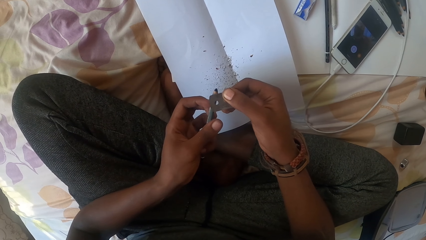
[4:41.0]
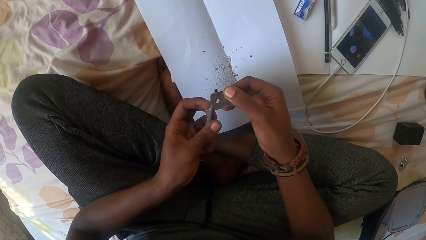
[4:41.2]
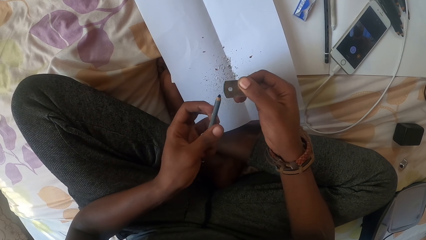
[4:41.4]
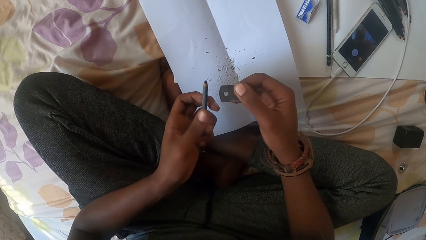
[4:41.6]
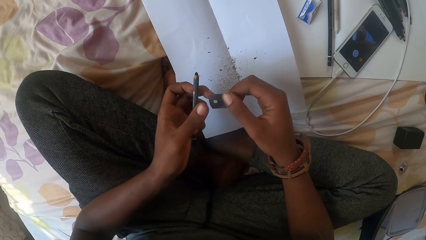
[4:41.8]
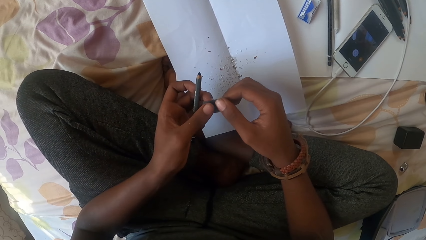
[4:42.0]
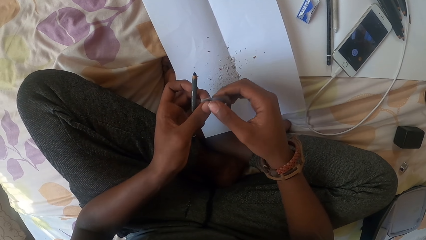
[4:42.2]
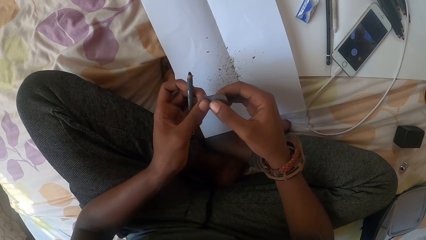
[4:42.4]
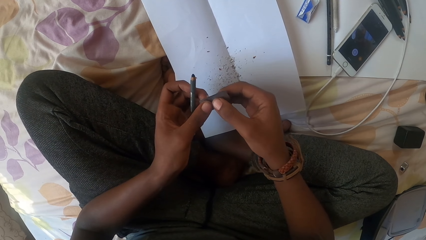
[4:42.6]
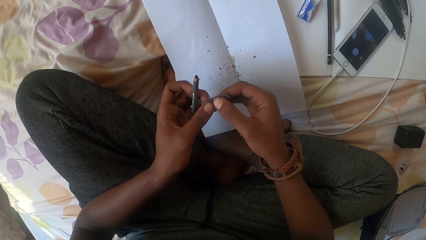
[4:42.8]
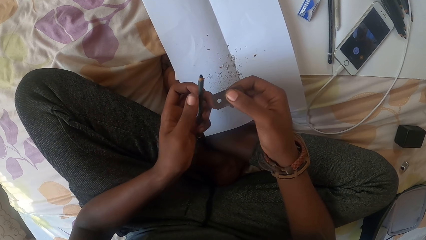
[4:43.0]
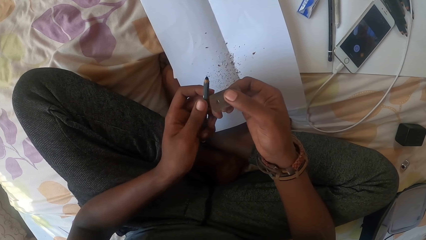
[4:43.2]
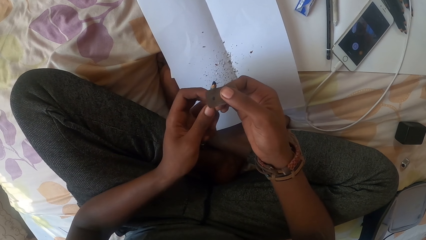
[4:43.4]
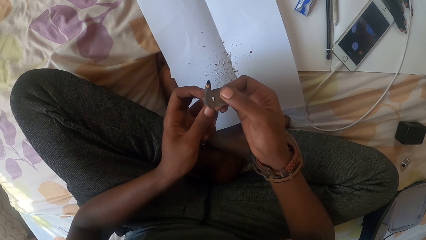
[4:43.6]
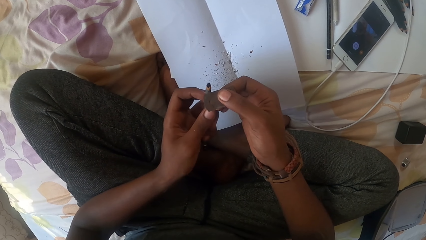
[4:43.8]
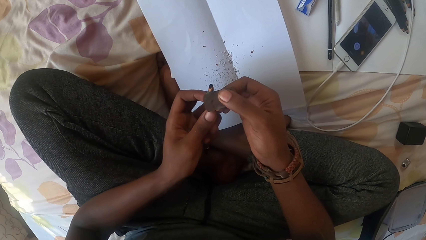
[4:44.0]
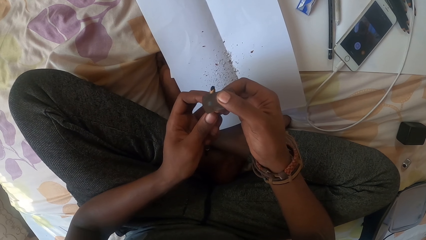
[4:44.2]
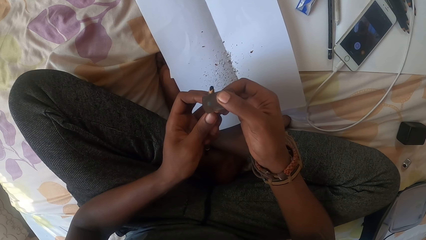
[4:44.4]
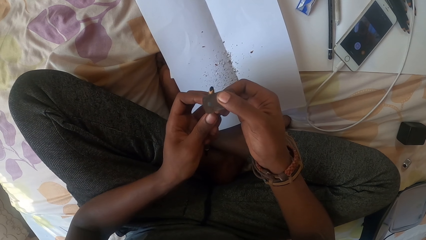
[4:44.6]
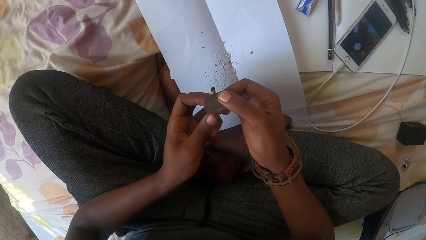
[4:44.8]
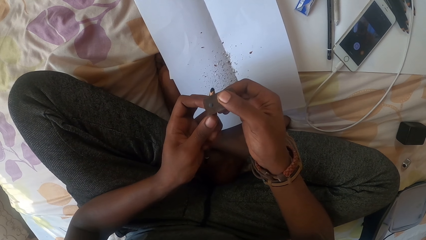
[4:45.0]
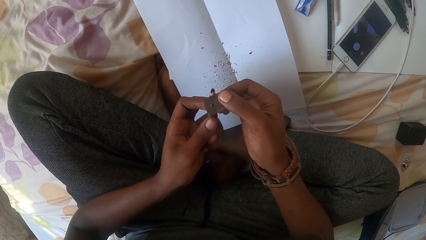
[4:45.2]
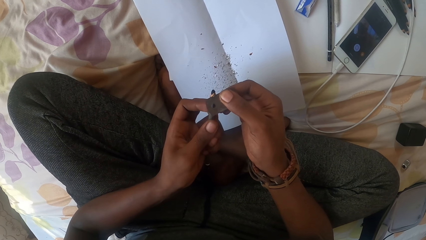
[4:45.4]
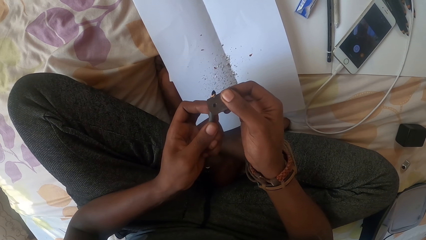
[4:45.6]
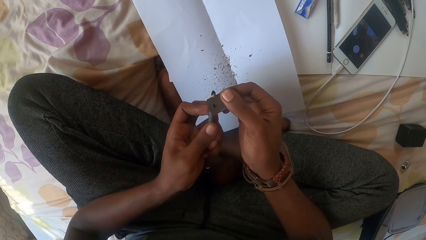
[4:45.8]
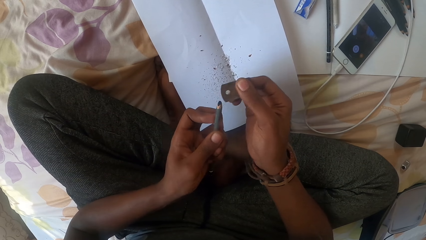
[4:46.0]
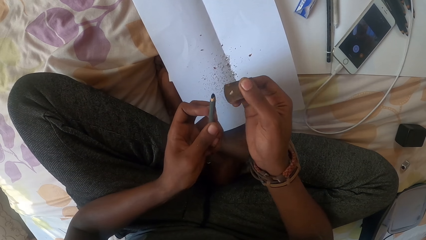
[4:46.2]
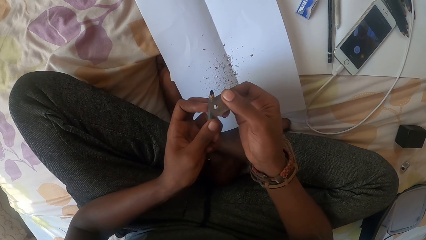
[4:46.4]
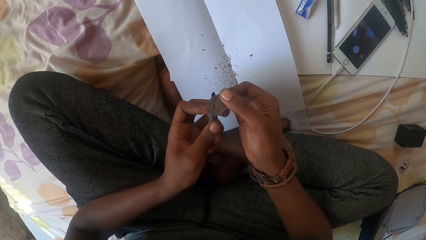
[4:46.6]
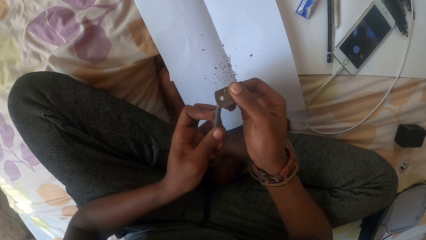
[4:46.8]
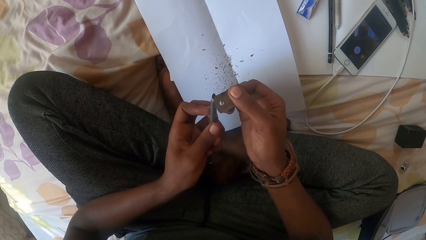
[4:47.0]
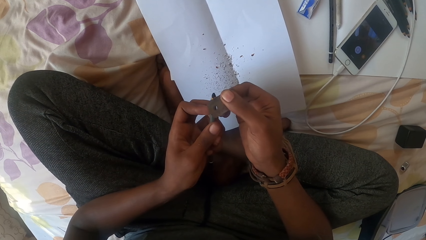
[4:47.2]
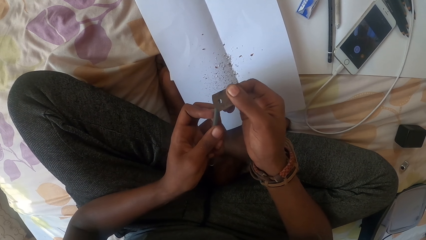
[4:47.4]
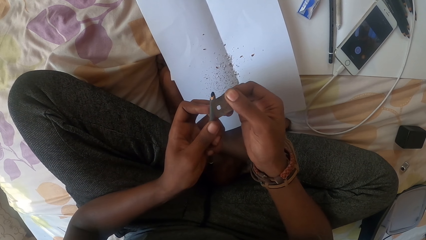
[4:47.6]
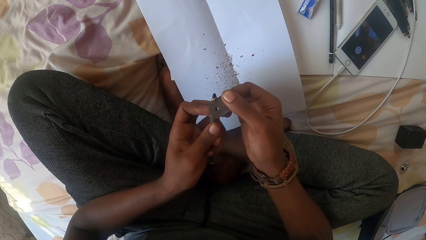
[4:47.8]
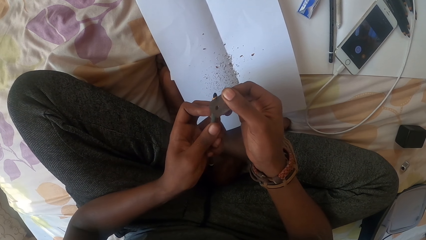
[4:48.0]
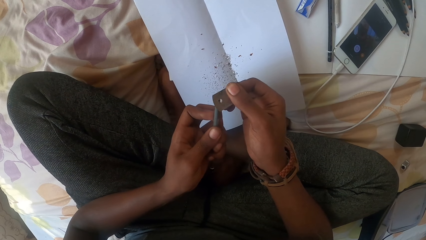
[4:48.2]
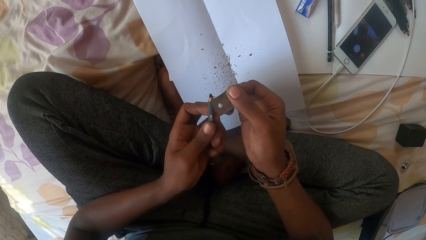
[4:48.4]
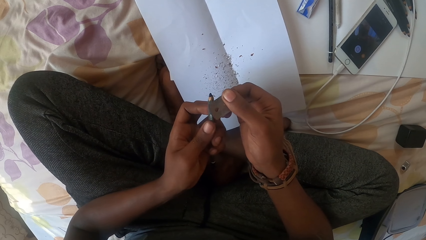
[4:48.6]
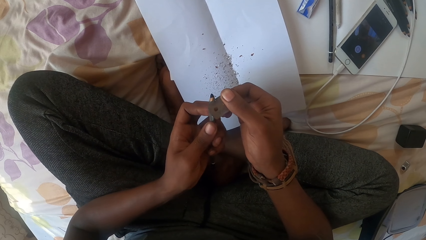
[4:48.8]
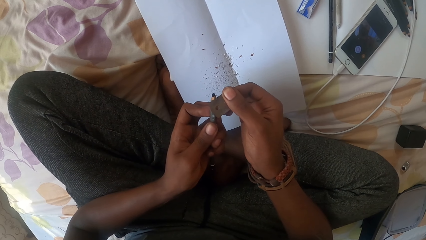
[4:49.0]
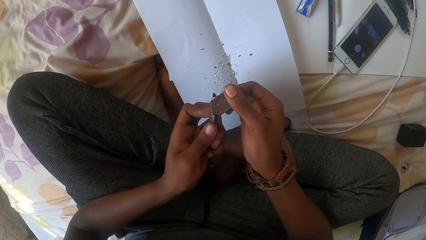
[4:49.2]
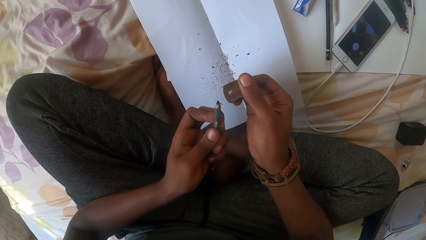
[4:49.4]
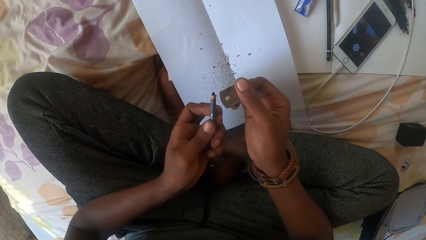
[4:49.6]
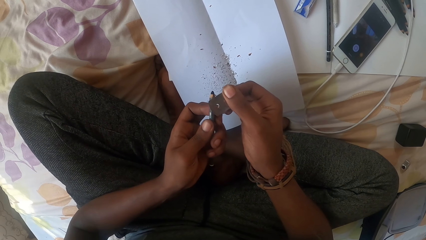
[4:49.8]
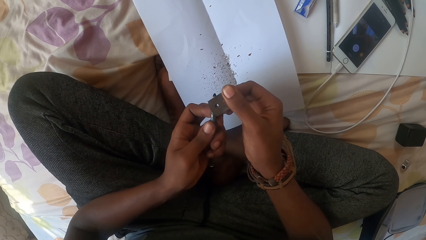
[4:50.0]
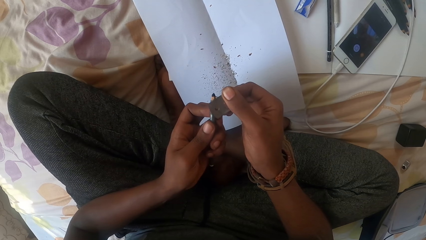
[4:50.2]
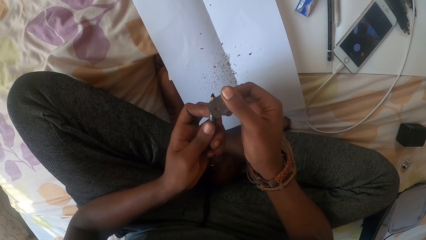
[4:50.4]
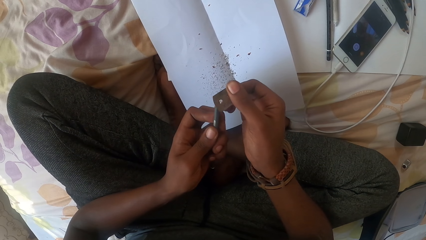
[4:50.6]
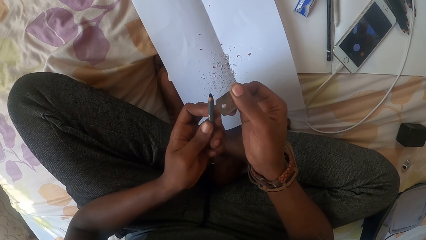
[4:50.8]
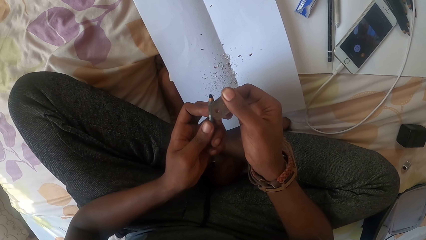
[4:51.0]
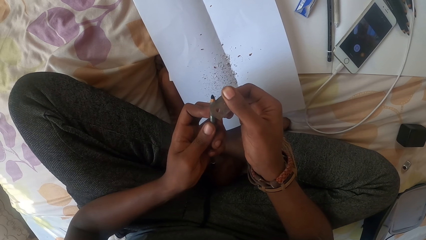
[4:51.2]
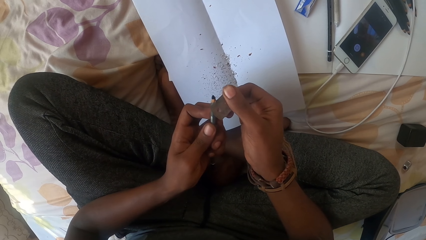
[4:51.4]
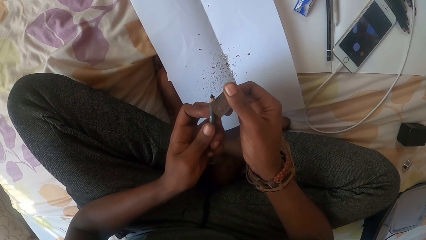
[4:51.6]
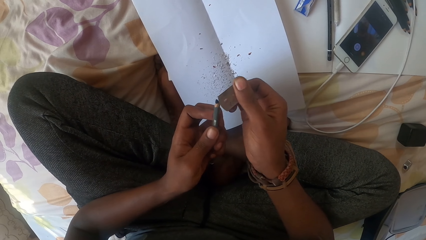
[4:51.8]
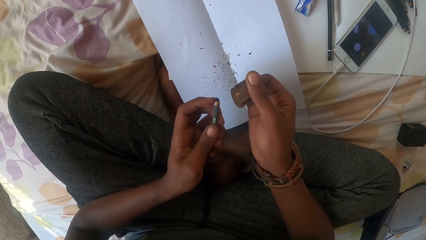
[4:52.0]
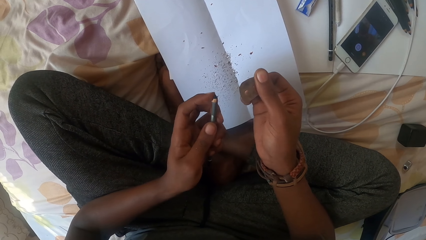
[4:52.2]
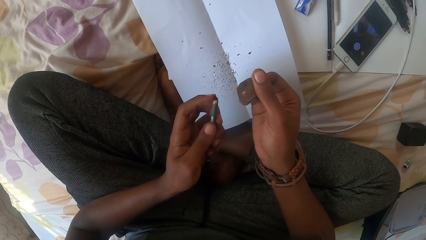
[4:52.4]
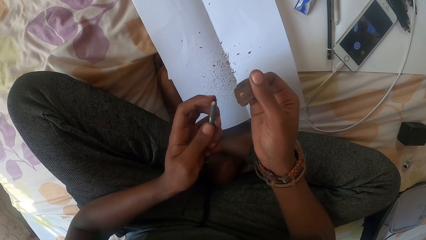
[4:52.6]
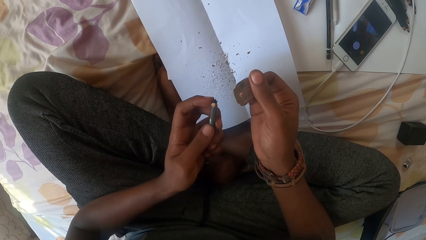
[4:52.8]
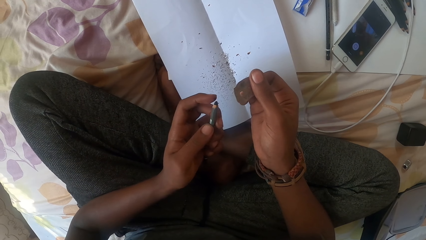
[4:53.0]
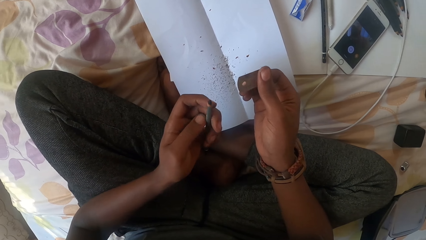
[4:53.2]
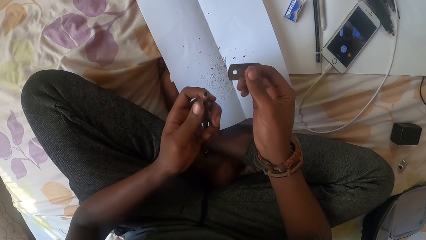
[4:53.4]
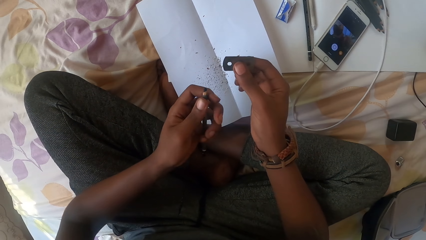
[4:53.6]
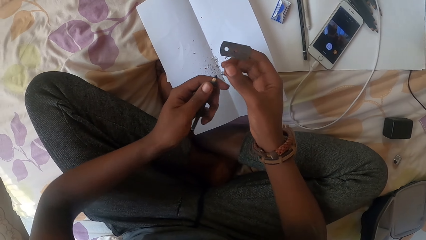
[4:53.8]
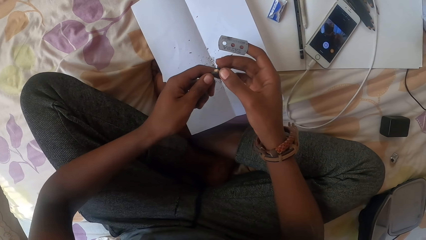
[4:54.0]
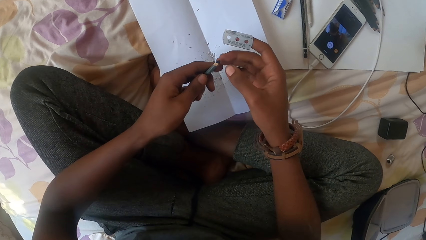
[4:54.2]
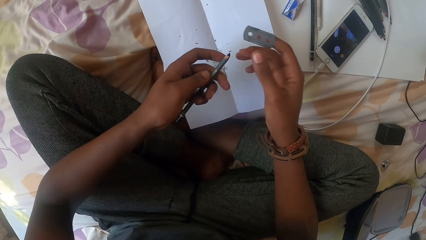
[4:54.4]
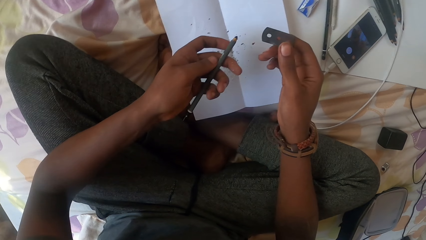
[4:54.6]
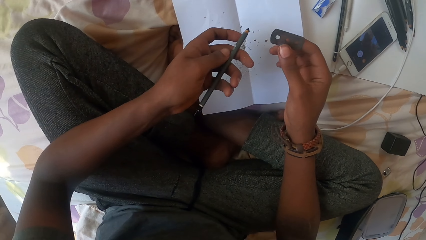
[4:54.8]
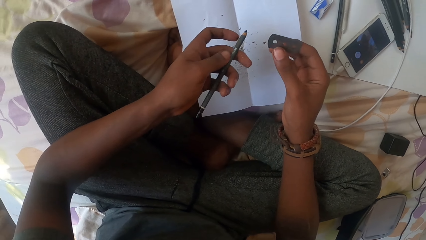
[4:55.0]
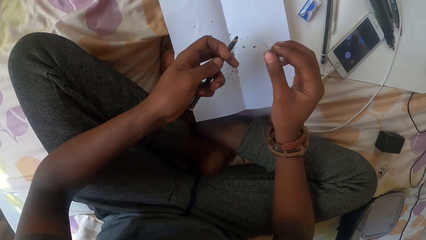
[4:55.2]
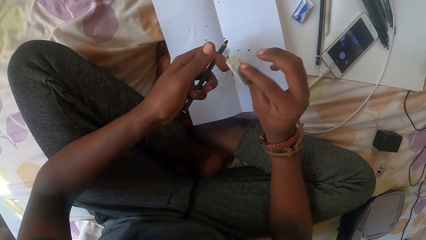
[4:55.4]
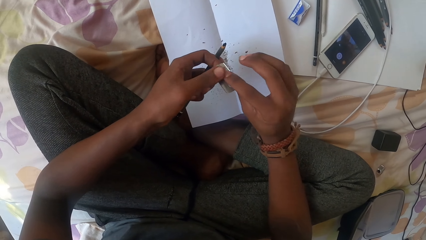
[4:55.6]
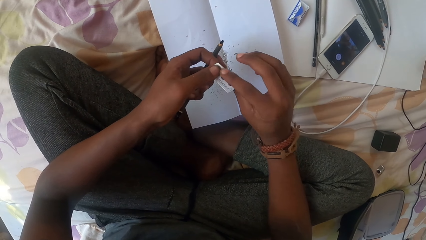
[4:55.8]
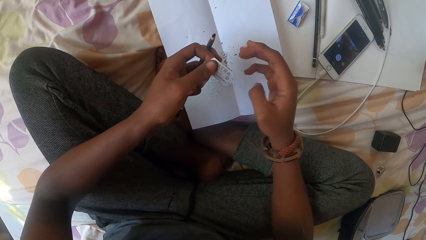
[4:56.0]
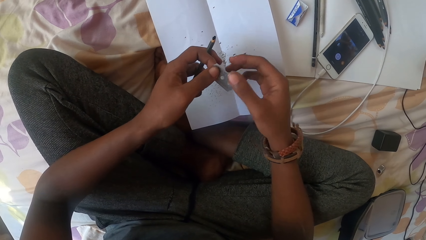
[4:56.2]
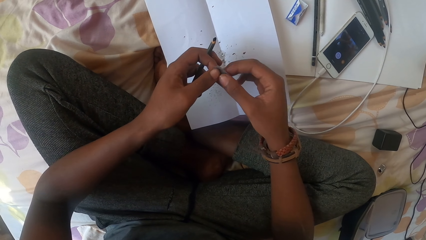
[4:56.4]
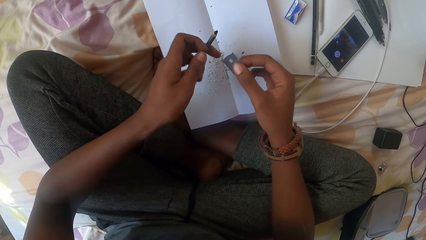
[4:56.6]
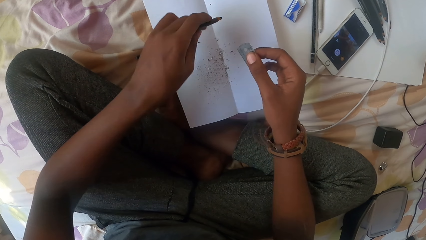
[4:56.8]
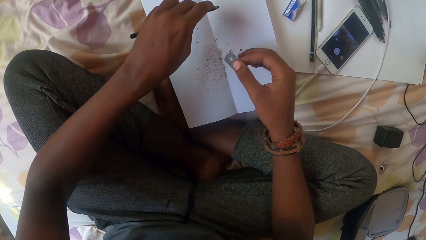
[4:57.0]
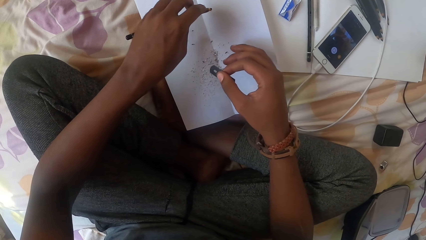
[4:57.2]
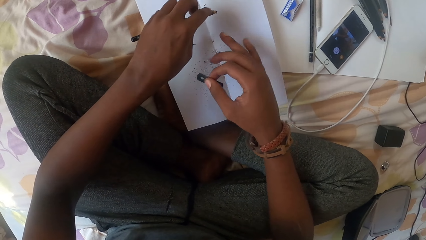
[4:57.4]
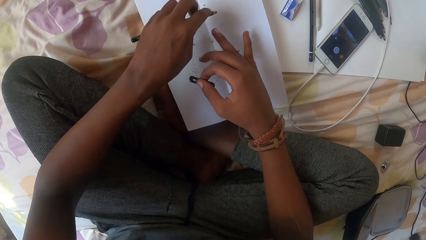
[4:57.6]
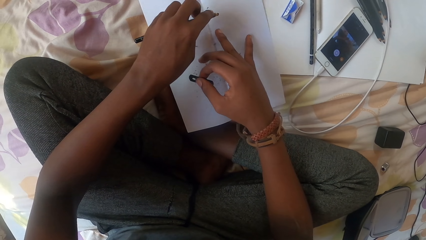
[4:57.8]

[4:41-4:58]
The camera wearer holds the razor blade. They sharpen the pencil with the razor blade. They press the tip of the pencil with left fingers. They look at the pencil. They turn the razor blade.
